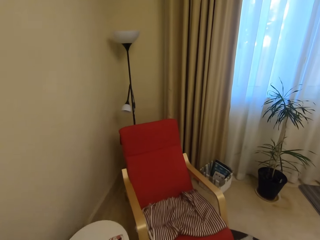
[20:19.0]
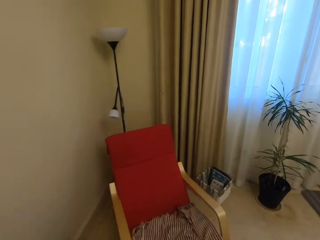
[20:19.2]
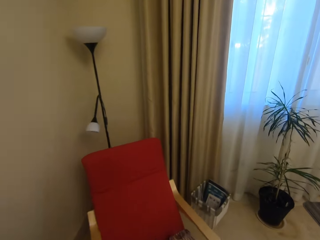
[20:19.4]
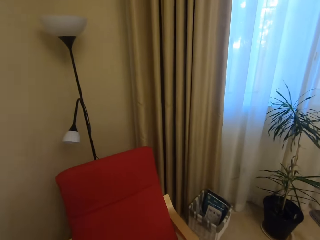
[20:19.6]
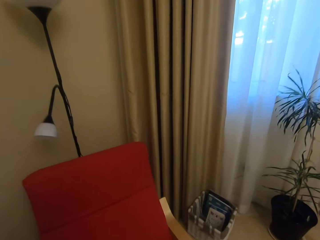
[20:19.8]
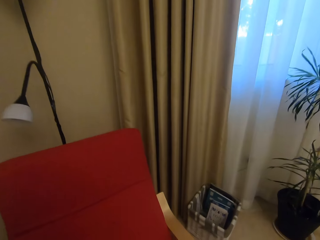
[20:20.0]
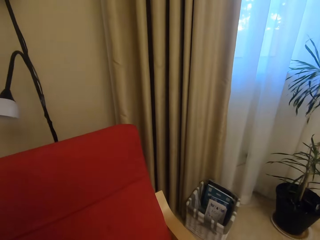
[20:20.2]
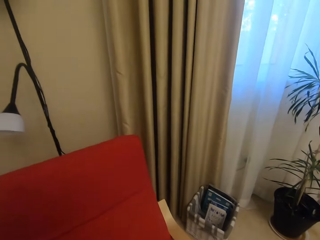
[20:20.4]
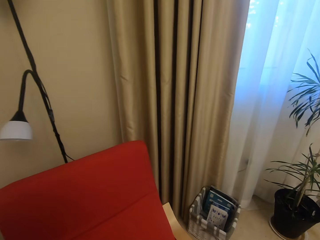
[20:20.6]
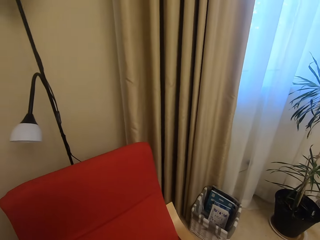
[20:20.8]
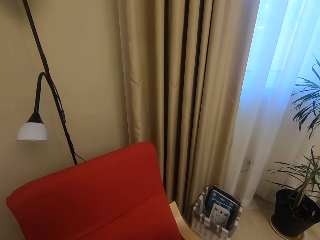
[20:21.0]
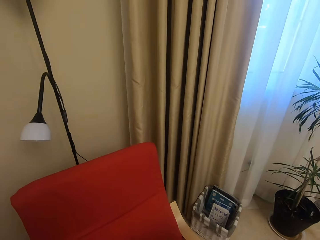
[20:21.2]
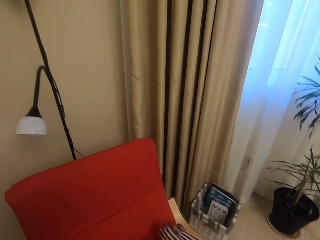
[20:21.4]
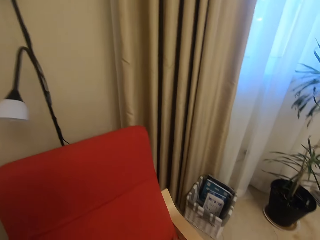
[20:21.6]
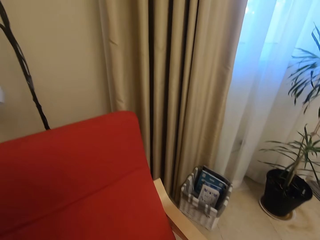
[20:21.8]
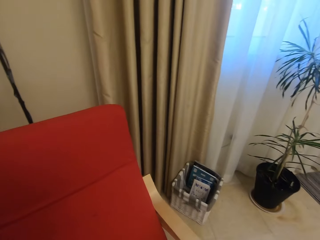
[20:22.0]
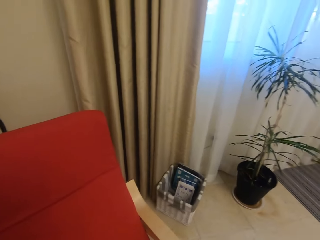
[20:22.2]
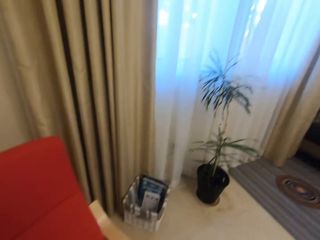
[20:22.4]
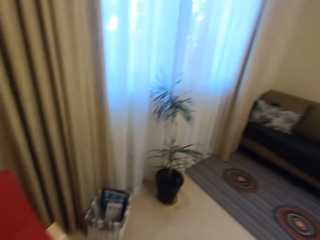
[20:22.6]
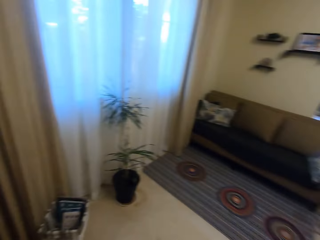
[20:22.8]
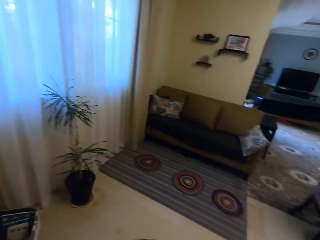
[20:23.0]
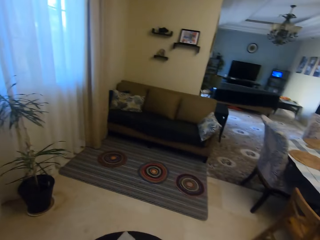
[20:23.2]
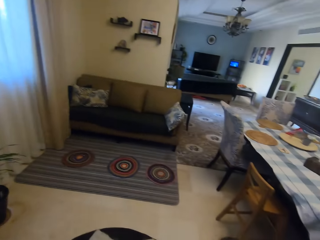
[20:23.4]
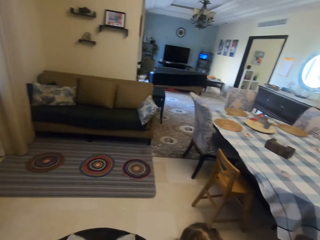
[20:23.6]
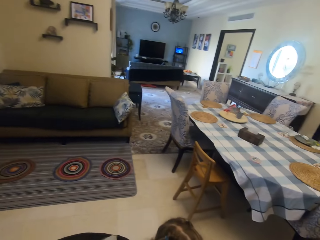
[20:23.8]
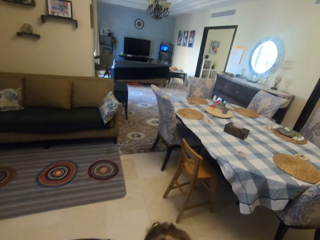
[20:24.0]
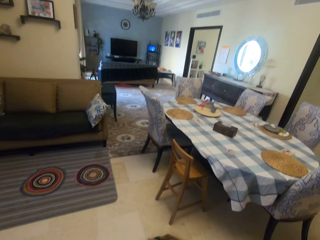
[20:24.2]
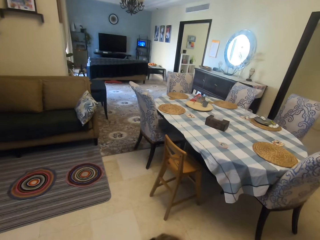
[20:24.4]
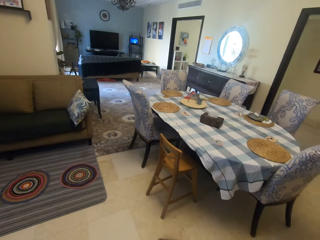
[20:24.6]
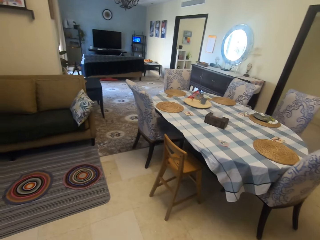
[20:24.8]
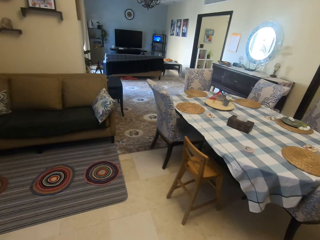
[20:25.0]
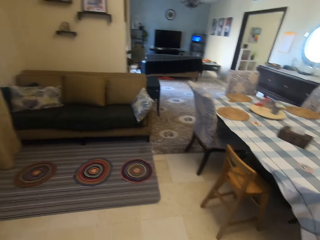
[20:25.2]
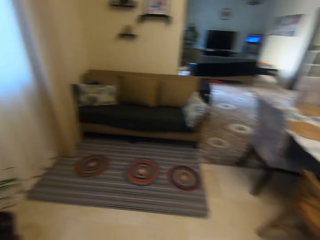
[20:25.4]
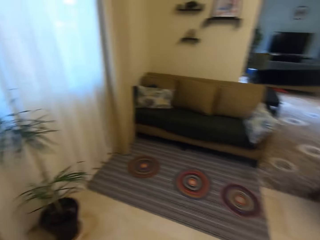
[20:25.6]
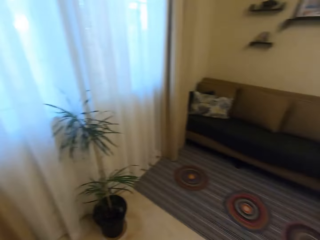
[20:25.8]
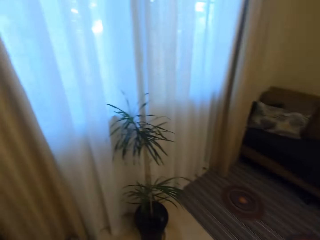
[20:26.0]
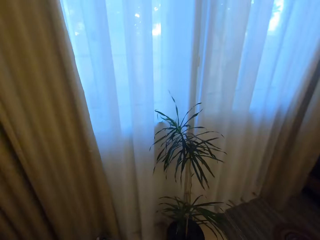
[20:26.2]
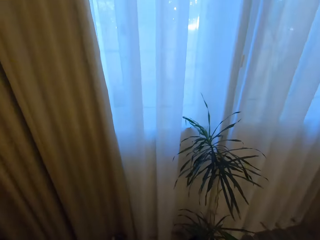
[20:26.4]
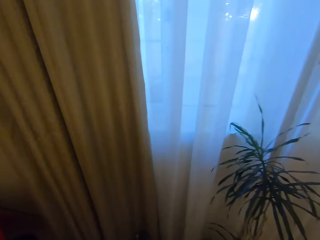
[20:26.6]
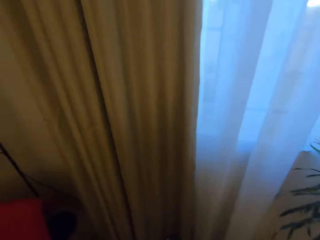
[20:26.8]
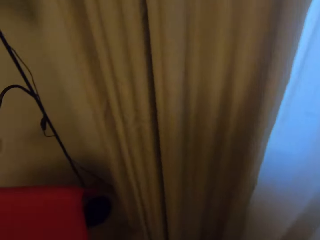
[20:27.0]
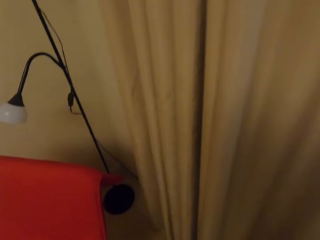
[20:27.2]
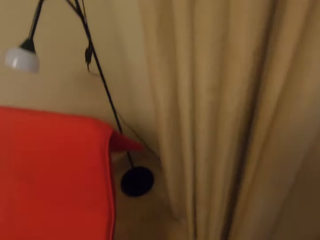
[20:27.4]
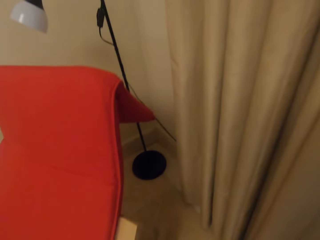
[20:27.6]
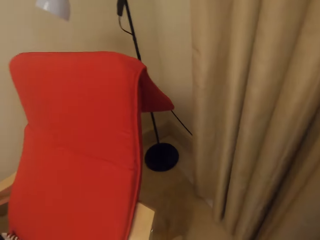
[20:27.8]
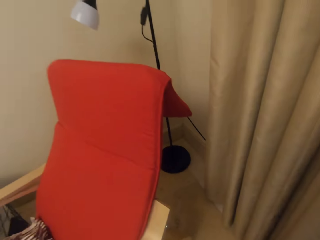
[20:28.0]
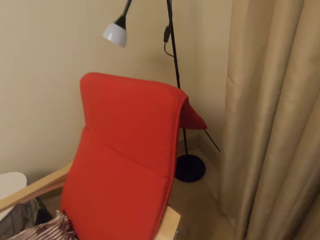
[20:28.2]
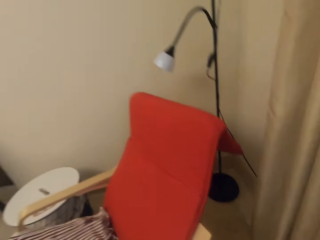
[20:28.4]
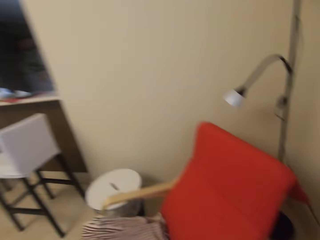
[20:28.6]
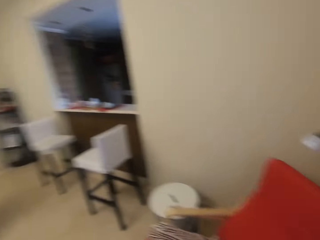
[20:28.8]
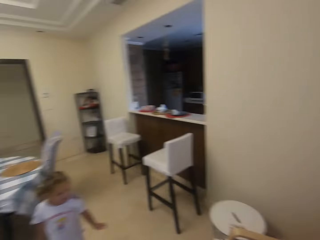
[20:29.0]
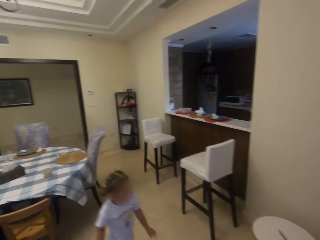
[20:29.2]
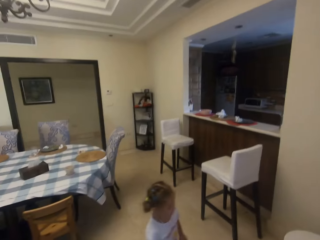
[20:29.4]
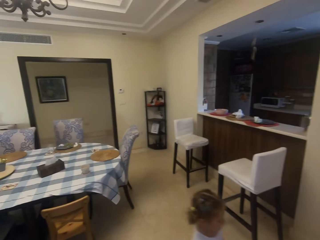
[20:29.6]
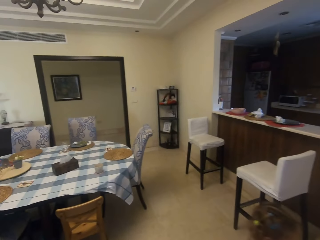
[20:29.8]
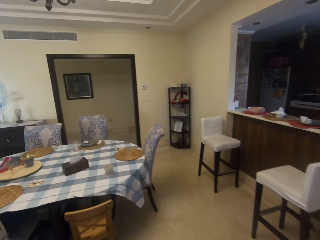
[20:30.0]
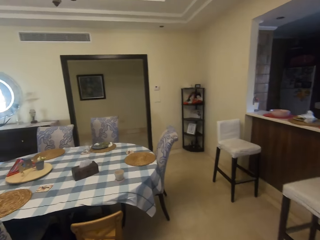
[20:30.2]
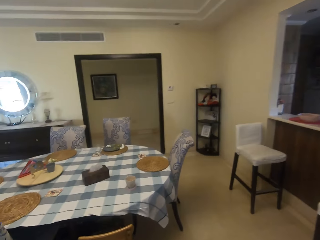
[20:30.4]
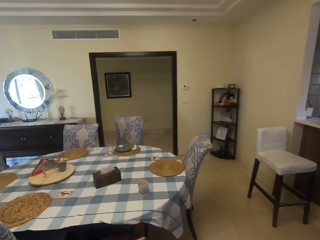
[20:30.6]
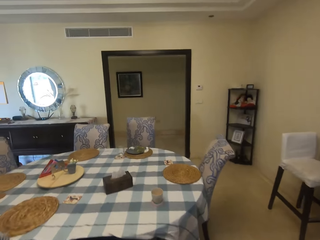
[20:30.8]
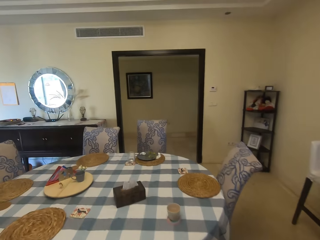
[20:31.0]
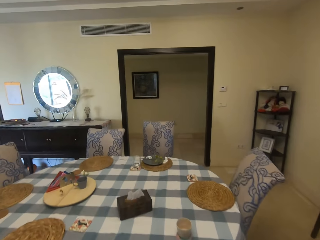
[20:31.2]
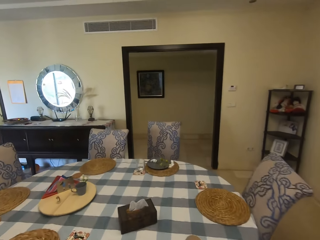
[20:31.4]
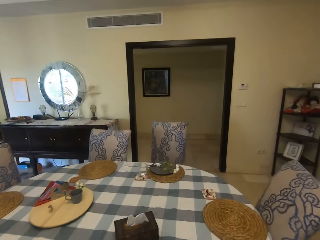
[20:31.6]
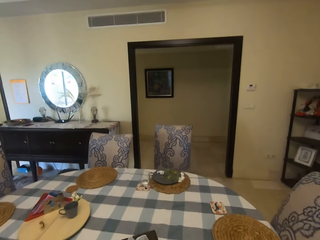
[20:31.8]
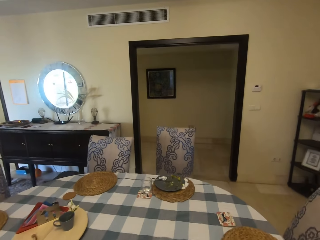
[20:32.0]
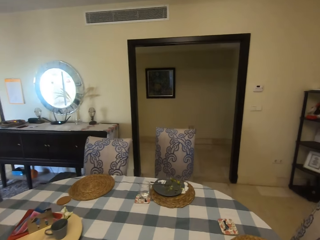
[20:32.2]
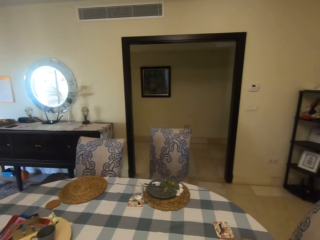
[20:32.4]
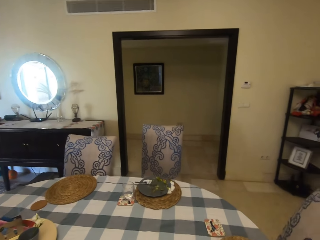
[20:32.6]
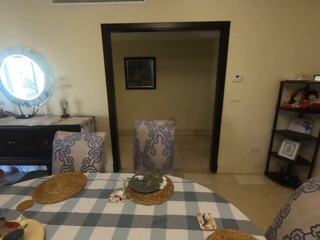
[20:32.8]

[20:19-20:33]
The camera wearer looks at the chair. They walk around the room. They look around the room. They speak to the child. They look around. The child speaks to the camera wearer. The camera wearer looks at the child. They look around. The child speaks to the camera wearer. The camera wearer walks.

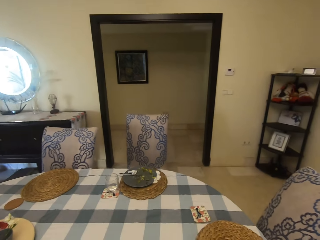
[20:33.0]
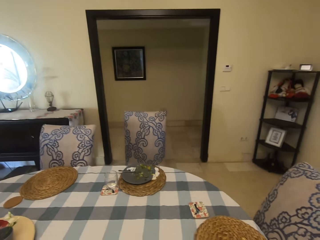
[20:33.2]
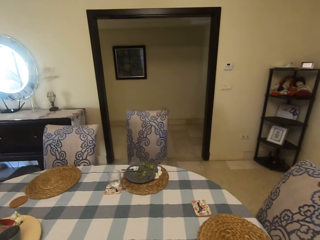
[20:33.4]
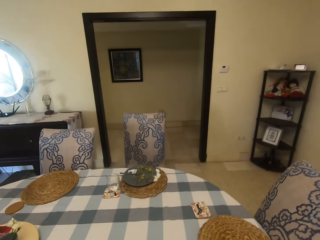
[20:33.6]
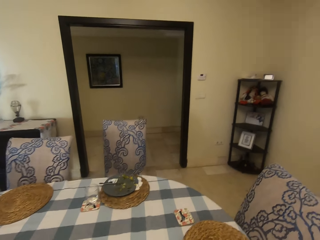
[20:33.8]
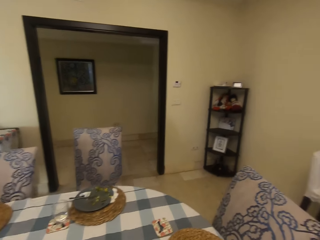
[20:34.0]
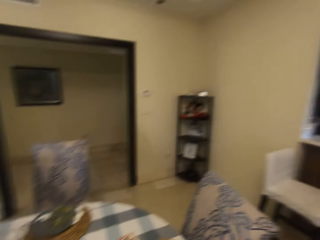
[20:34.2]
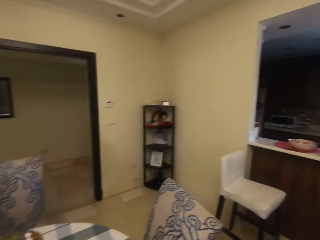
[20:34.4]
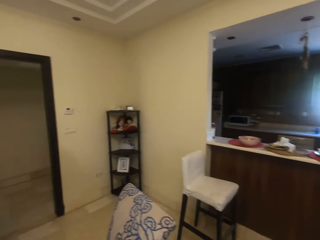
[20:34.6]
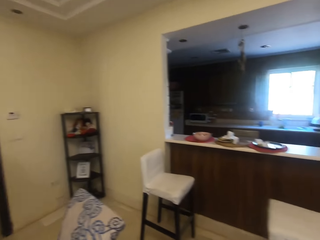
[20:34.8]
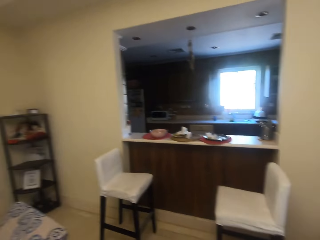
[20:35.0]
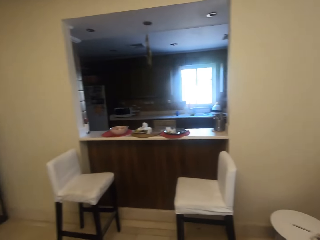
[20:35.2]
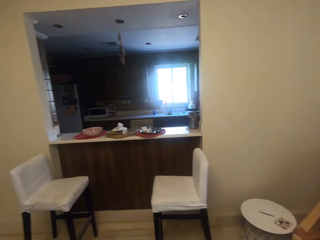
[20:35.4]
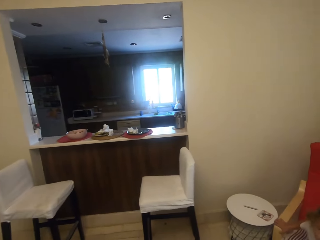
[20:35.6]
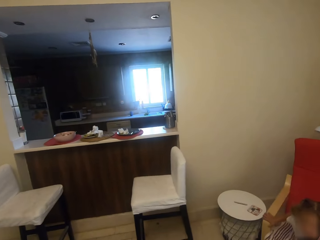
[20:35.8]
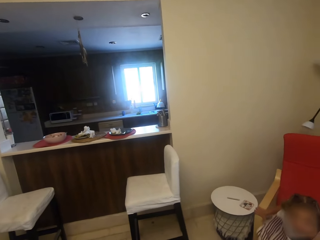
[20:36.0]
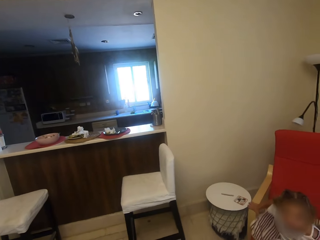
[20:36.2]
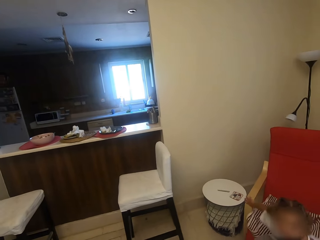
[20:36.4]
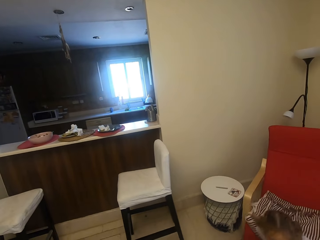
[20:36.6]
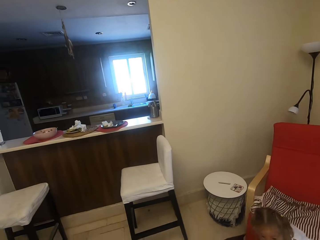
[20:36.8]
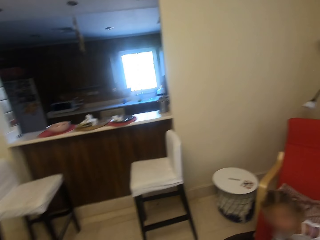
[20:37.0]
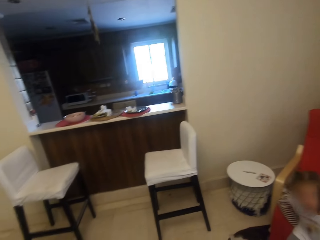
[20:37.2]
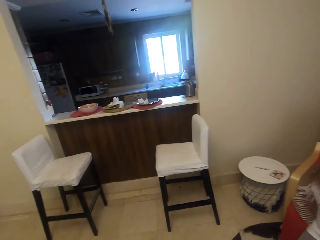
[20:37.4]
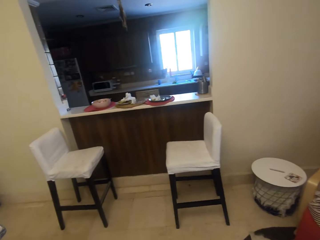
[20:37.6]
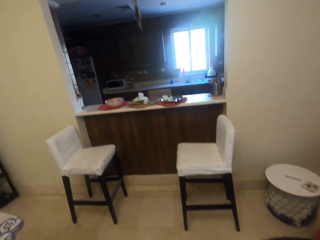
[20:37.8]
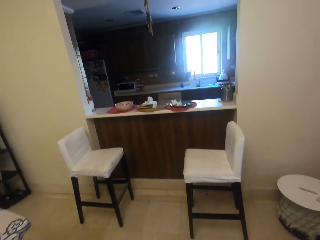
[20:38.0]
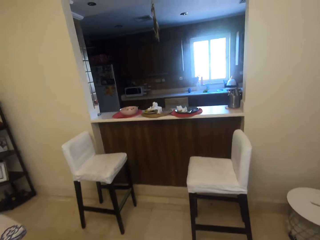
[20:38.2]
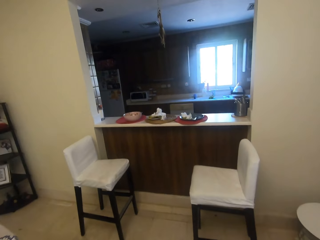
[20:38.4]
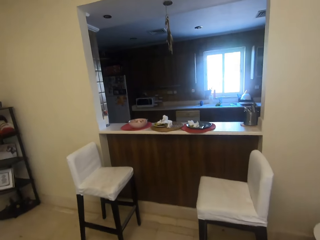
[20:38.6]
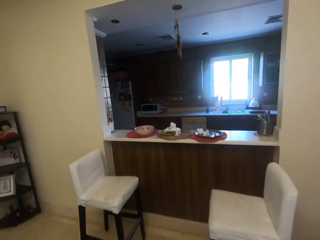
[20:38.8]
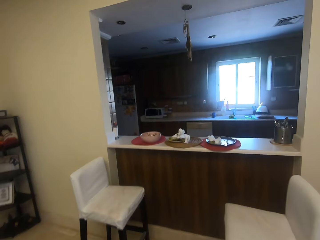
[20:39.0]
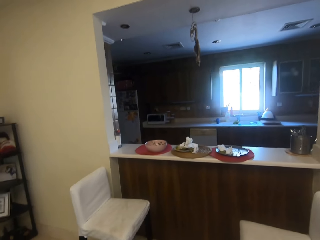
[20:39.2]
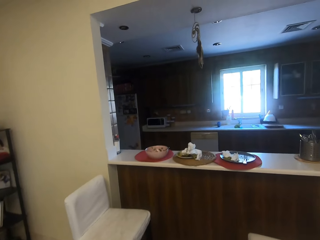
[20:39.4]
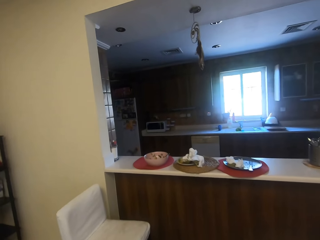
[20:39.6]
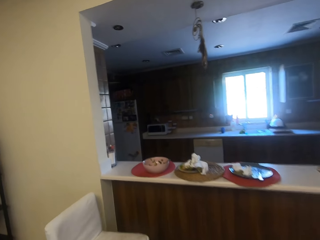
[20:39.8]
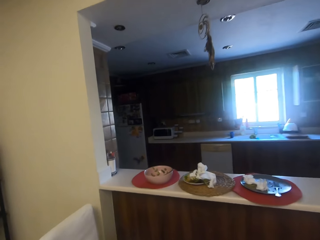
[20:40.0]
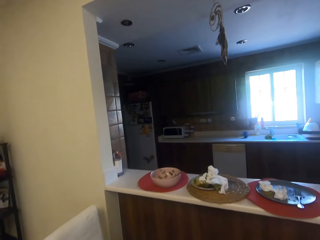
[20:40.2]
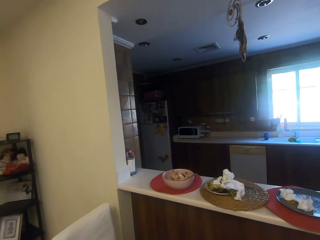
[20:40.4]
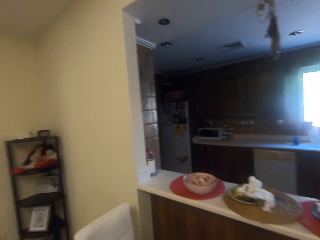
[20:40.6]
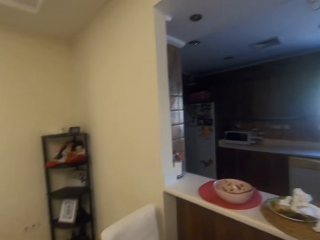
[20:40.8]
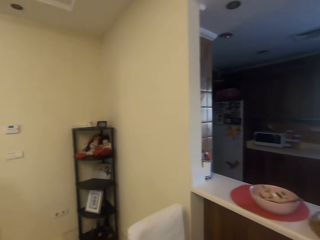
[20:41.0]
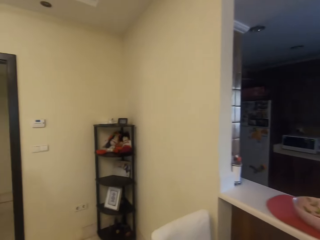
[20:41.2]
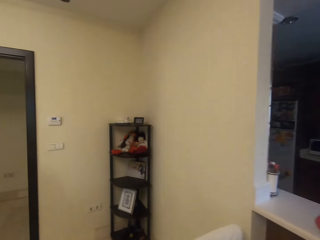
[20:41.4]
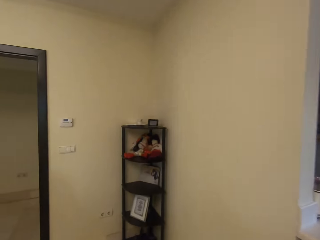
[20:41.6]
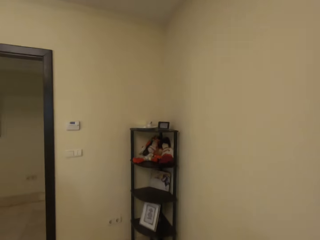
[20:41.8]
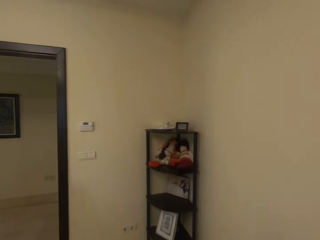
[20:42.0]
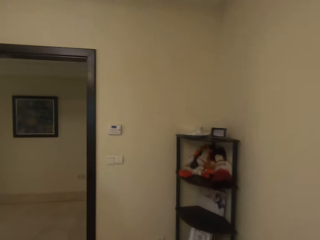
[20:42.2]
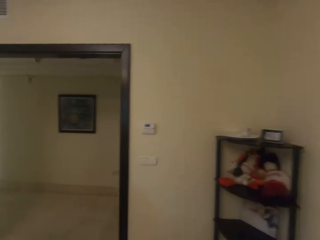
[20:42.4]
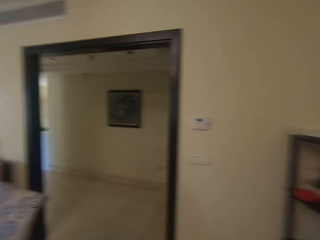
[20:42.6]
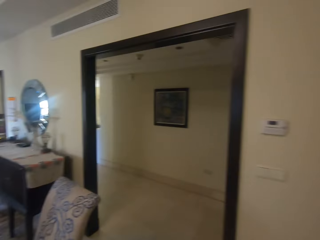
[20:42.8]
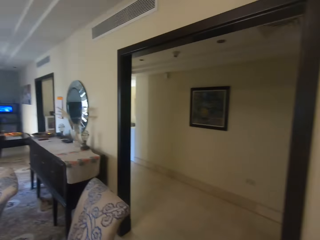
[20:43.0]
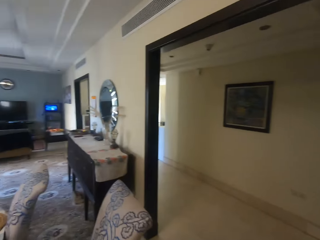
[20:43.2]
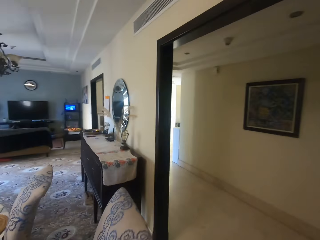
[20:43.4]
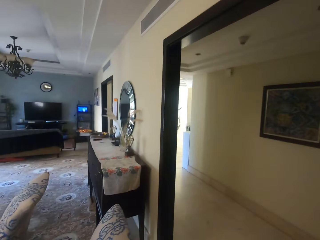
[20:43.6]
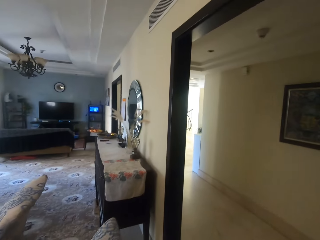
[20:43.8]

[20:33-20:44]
The camera wearer looks around. They sit at the dining room. The child speaks to the camera wearer. The camera wearer speaks to the child and walks around the room. The child speaks to the camera wearer. The camera wearer looks at the child. They speak to the child and walk. They look around. They walk and speak to the child.
